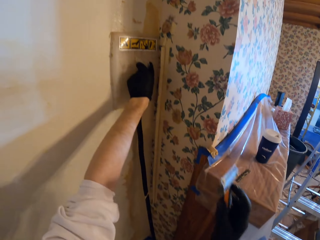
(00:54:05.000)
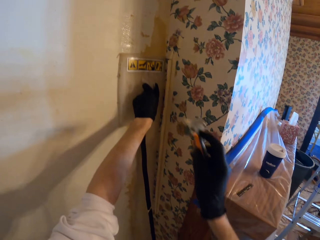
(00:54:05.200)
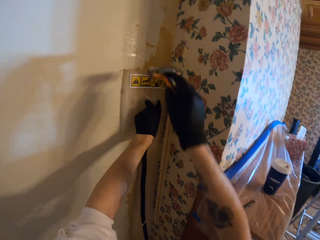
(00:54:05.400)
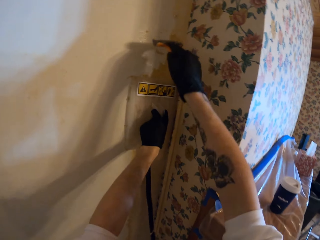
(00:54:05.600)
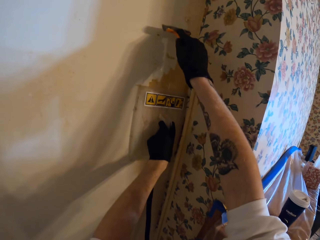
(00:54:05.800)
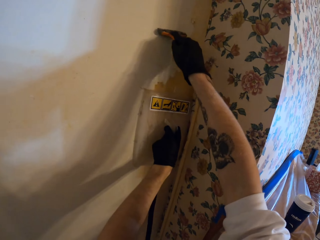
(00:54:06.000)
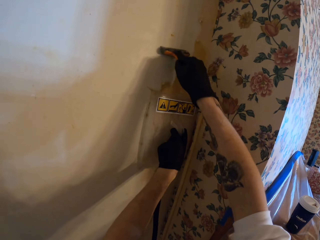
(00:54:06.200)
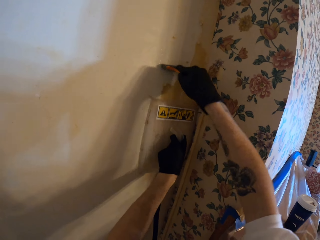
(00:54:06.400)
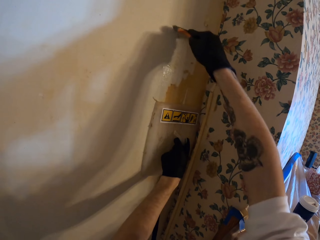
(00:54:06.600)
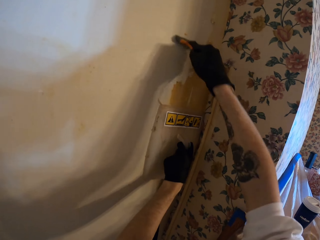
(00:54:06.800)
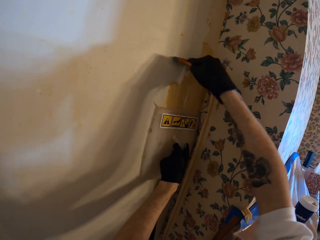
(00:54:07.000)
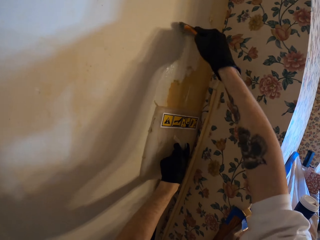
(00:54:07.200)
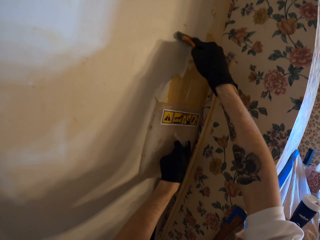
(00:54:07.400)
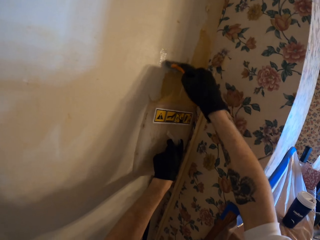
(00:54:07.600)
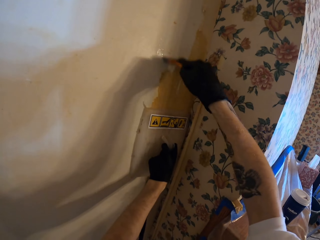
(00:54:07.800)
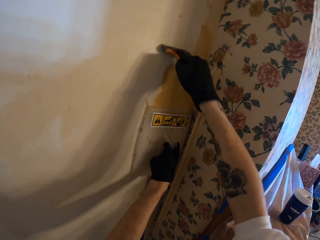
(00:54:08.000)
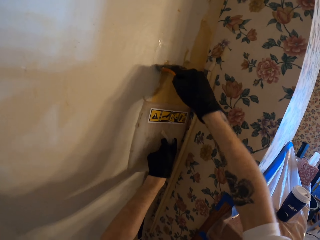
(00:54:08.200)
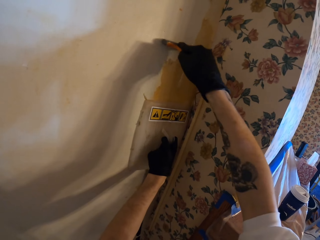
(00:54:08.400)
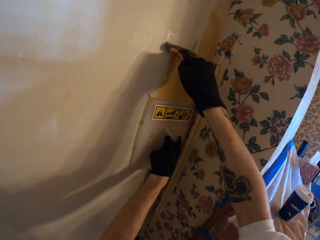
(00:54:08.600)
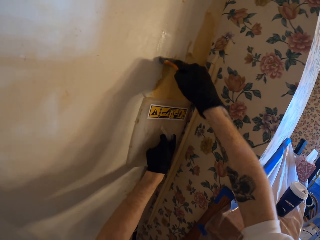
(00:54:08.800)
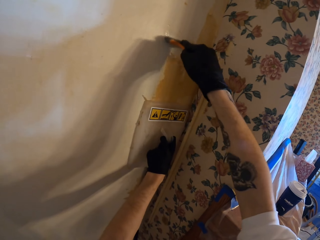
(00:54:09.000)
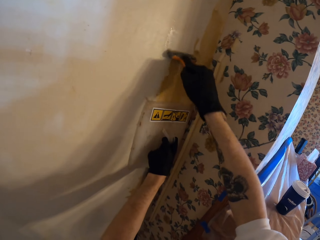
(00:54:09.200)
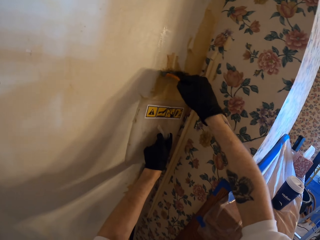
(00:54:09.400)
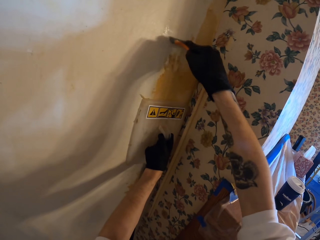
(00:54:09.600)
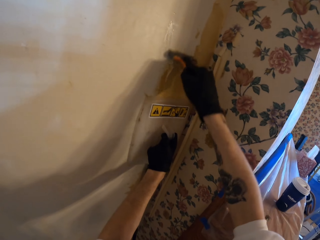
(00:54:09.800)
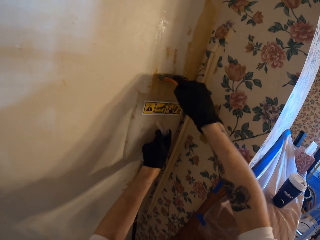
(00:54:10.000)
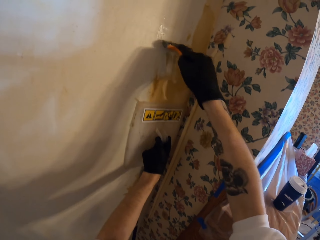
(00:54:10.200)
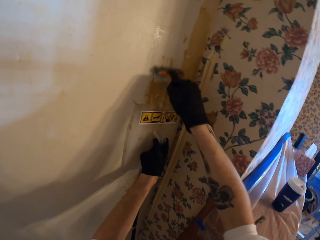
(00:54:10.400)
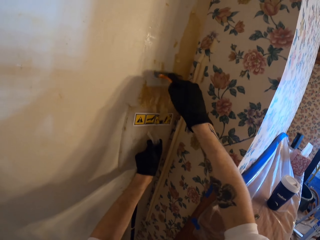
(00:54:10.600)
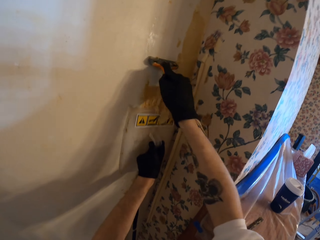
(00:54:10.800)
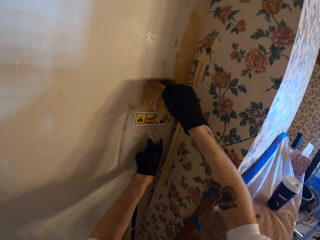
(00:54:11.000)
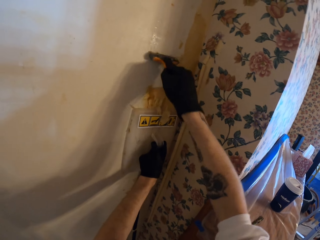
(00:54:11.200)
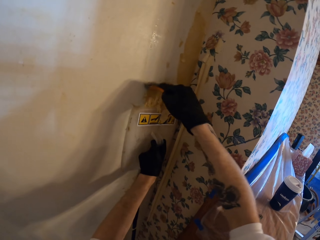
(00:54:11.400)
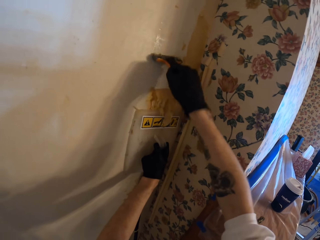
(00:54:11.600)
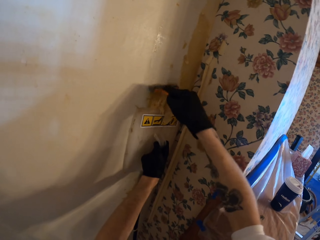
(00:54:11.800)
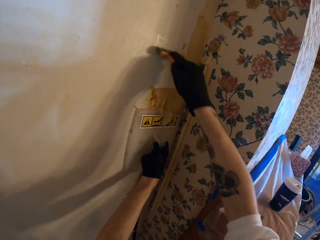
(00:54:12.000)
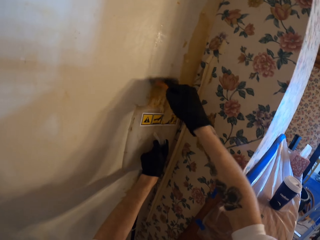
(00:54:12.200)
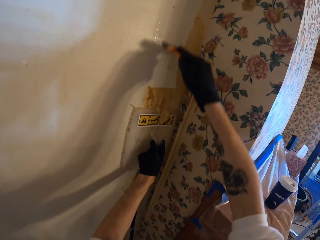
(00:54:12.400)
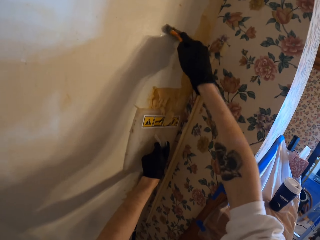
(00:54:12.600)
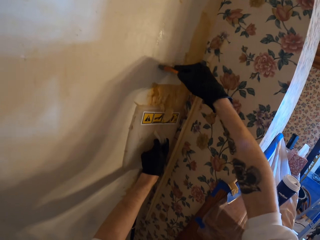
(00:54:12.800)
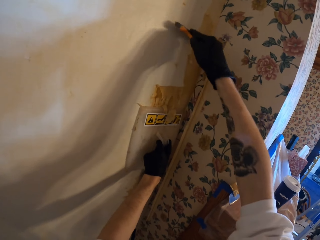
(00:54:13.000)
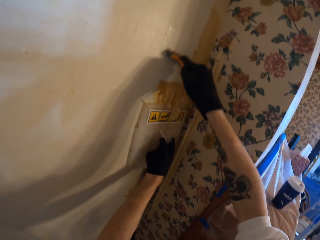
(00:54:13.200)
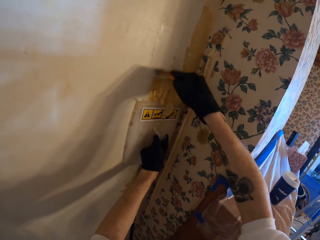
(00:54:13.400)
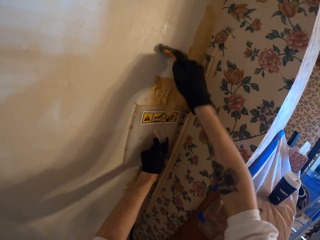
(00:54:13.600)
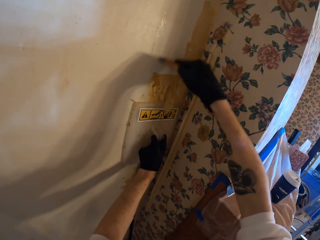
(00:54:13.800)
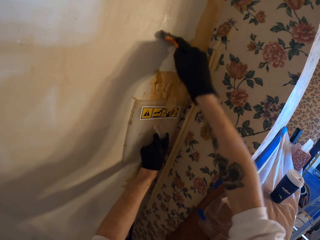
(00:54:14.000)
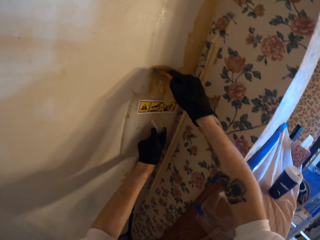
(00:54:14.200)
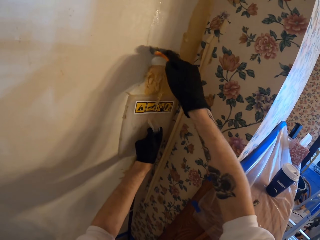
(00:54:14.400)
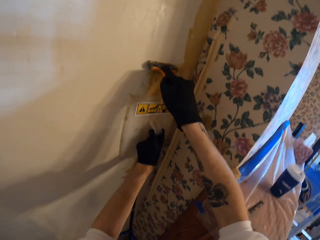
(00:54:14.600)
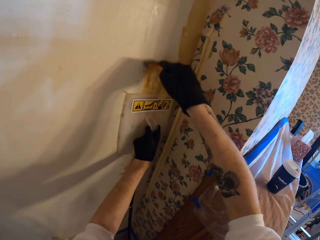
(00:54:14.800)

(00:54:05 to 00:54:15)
The camera wearer removes the paper from the wall with the wall scraper.

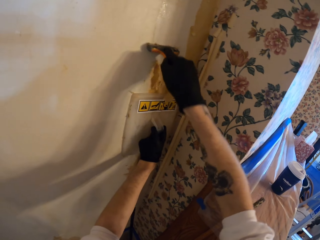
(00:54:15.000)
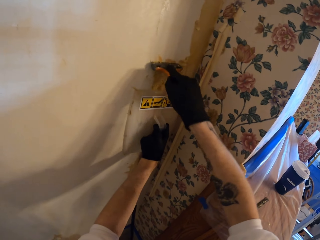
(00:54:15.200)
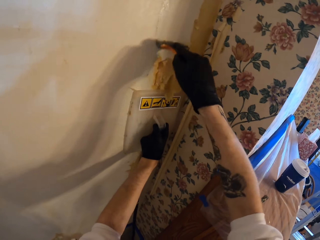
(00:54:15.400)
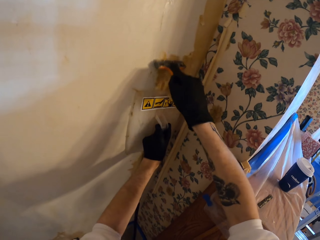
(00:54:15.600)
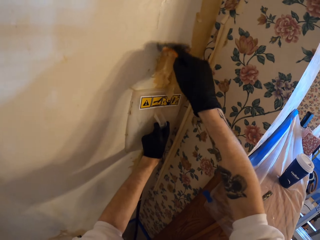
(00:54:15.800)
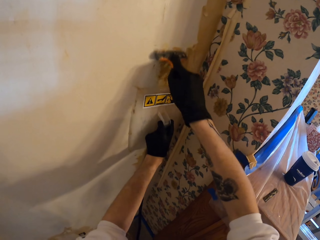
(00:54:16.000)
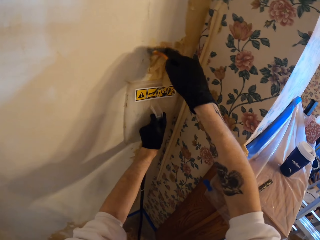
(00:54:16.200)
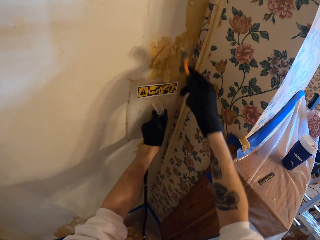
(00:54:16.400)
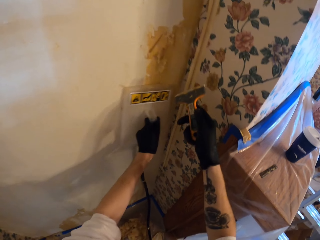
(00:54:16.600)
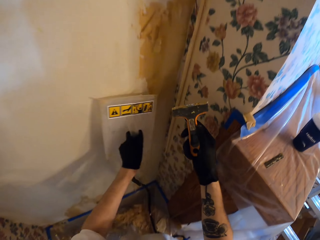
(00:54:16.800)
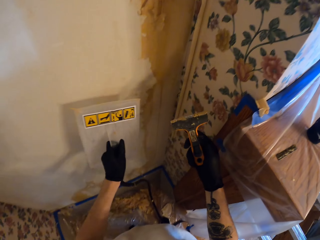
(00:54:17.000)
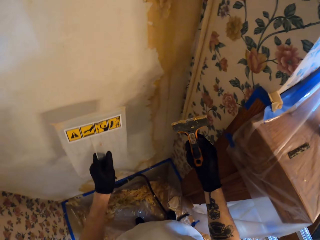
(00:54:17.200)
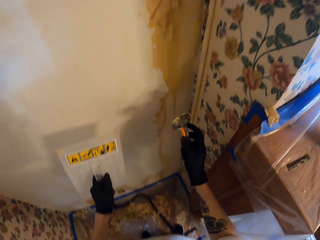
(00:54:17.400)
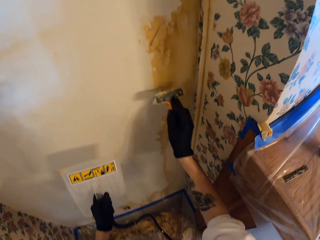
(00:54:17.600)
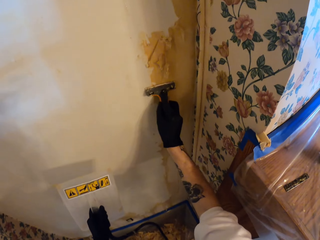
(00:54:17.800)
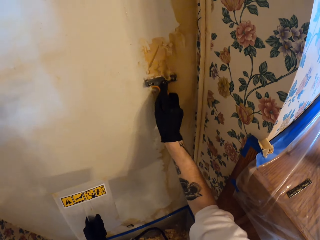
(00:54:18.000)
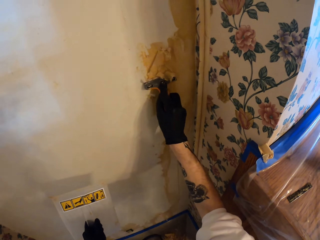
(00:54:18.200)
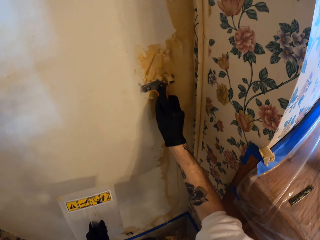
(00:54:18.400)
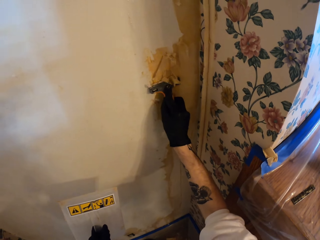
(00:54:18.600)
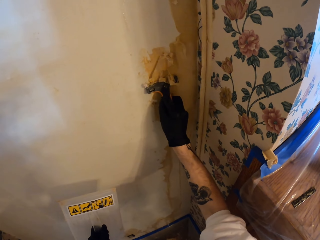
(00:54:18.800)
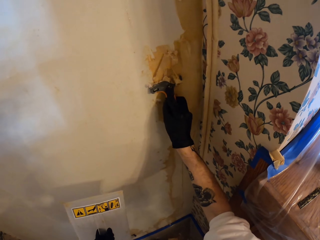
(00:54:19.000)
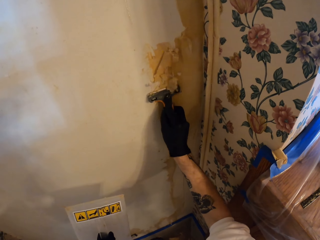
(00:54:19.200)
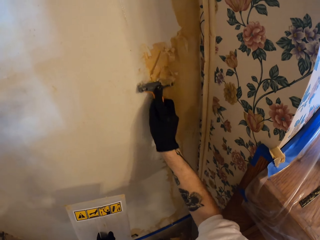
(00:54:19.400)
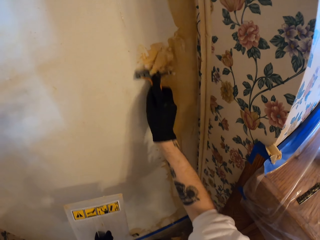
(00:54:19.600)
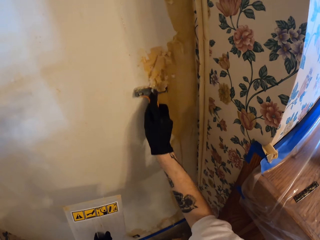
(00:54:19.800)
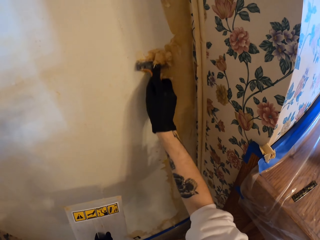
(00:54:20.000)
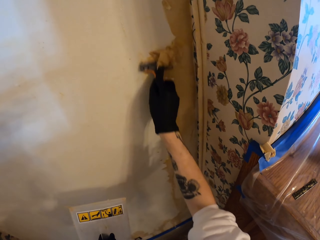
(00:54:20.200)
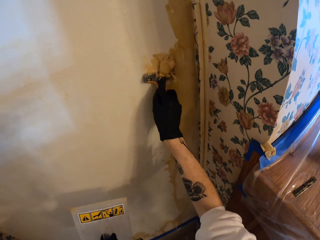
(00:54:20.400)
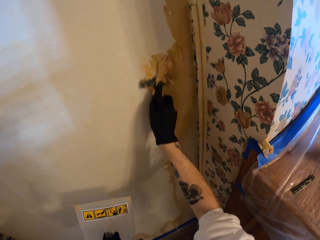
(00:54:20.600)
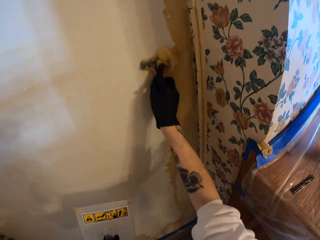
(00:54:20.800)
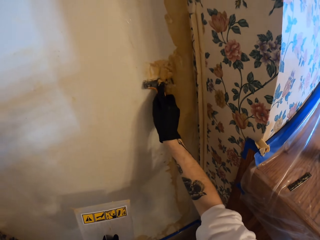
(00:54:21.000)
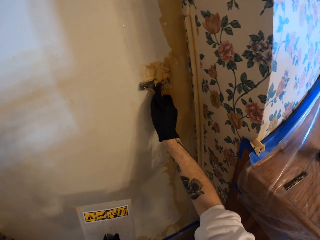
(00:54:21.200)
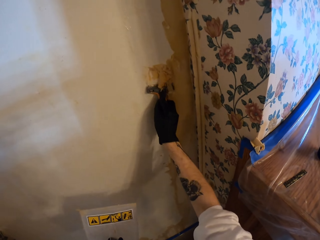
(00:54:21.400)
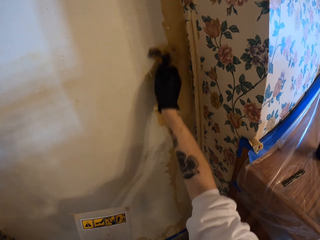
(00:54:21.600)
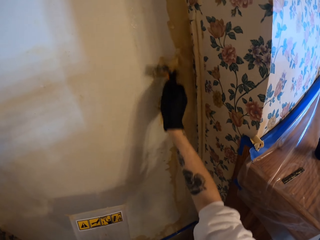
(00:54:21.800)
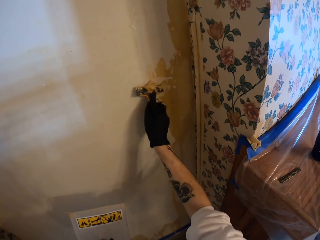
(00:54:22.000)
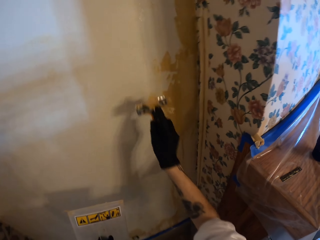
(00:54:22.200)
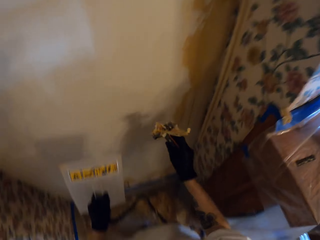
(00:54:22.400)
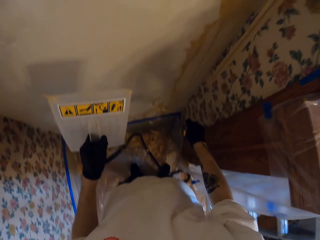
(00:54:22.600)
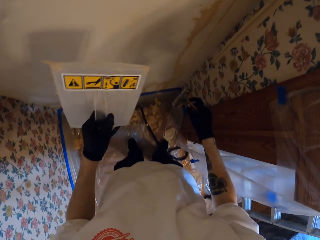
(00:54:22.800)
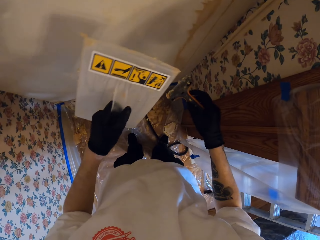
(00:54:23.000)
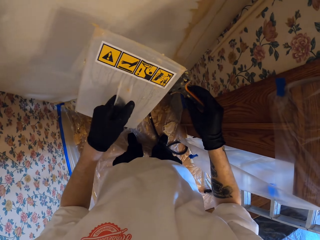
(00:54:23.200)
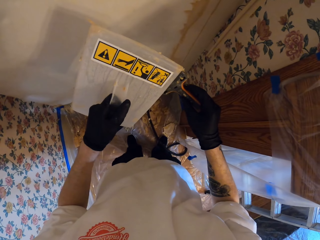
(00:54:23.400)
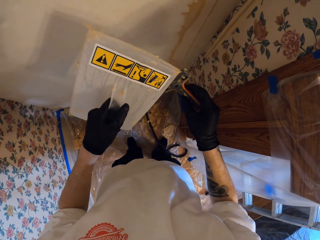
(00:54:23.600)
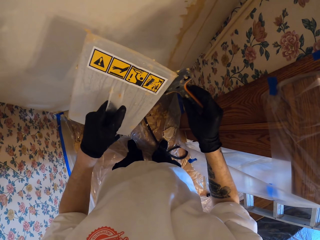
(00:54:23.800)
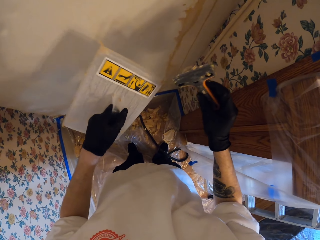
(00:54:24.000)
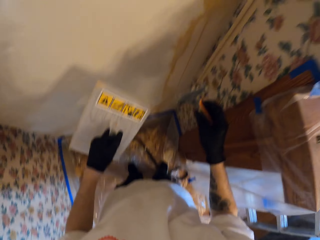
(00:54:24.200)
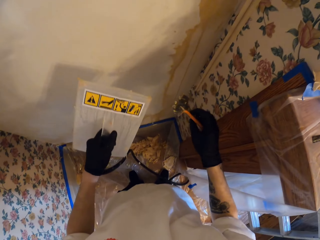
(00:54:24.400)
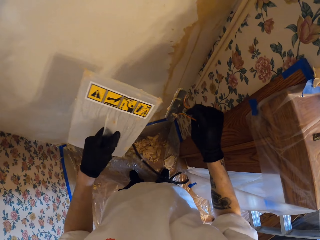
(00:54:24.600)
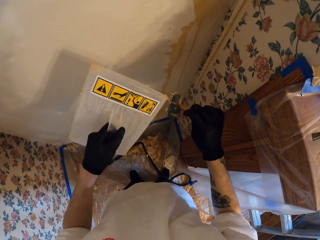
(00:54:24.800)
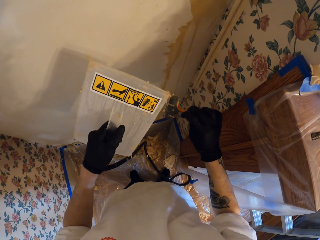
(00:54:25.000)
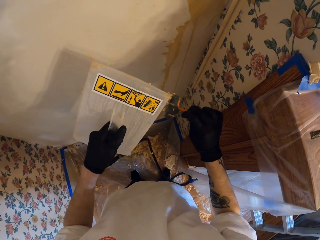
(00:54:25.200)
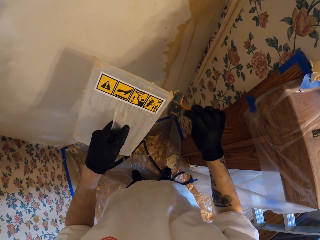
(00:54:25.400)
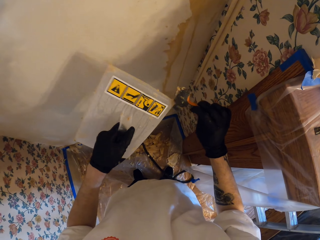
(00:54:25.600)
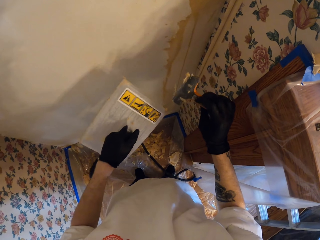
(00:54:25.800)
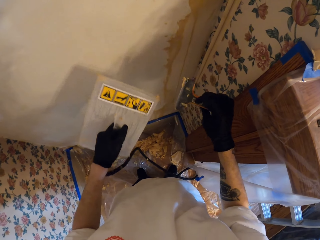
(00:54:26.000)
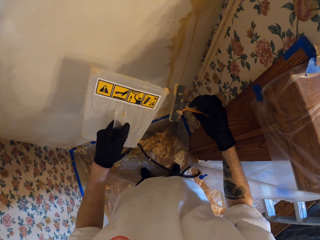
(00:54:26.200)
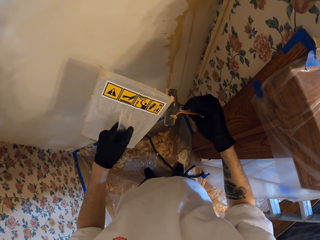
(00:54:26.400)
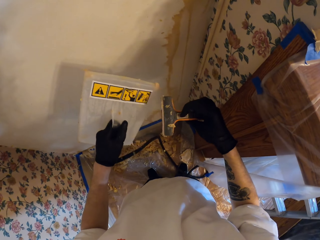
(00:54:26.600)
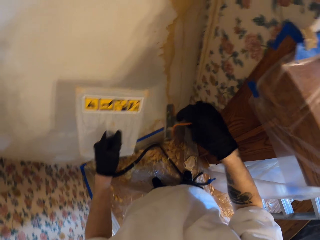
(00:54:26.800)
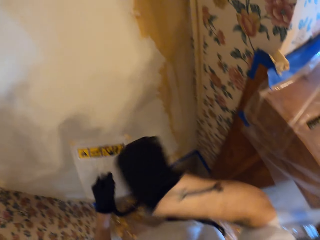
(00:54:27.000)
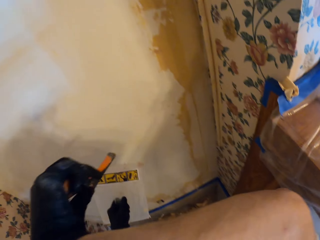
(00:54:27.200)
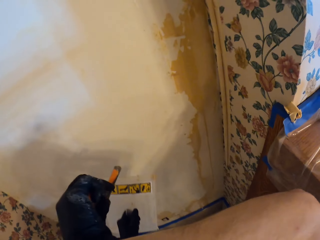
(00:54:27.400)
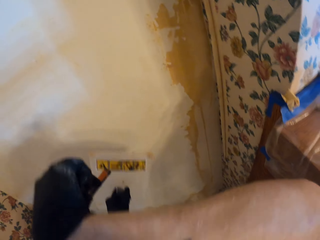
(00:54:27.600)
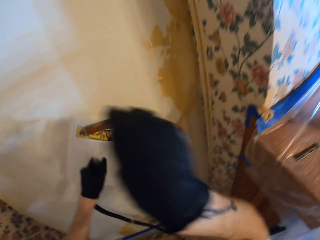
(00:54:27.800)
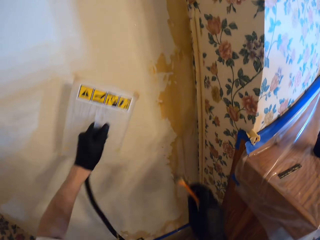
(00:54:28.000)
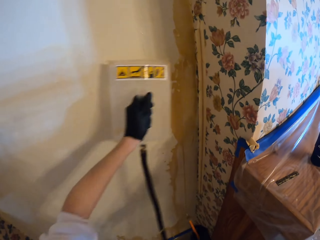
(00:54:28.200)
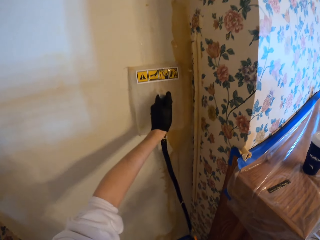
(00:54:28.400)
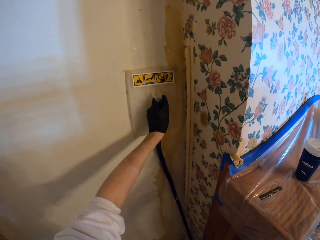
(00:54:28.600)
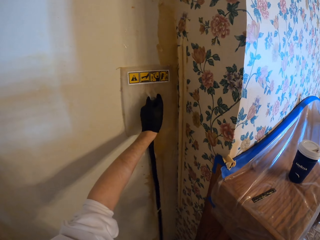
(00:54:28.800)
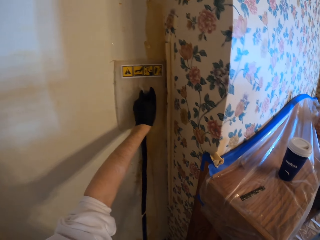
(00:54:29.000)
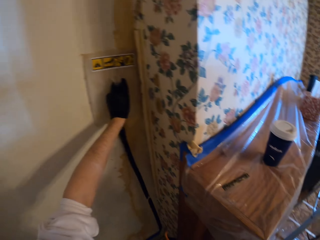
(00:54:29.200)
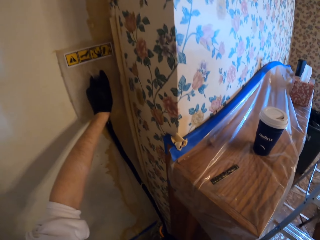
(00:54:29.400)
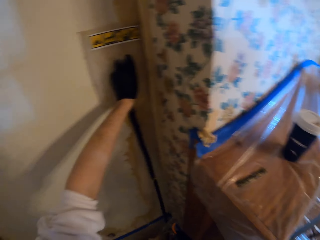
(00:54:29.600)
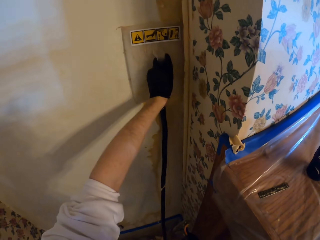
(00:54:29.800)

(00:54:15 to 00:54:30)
The camera wearer moves the trowel or wallpaper steamer. They remove the trowel from the wall. They scrape paint on the wall with the scraper. They remove excess paint from the scraper. They throw the paint on the floor. They wipe paint on the scraper with the trowel. They turn the scraper. They wipe paint on the scraper with the trowel. They touch the face with the right hand wrist. They hold the trowel on the wall. They place the wallpaper steamer on the wall. They align the trowel on the wall.
